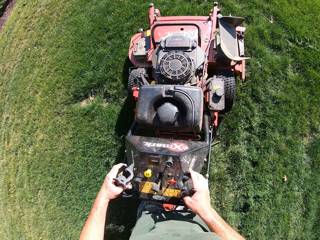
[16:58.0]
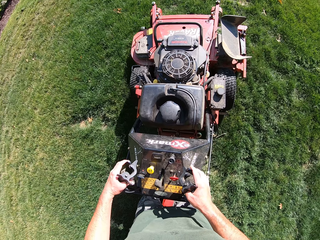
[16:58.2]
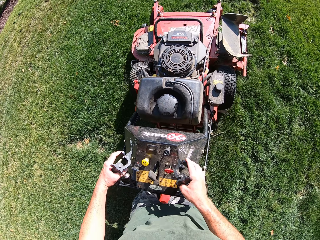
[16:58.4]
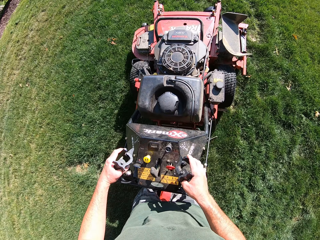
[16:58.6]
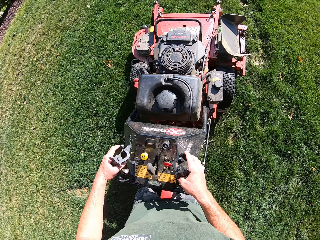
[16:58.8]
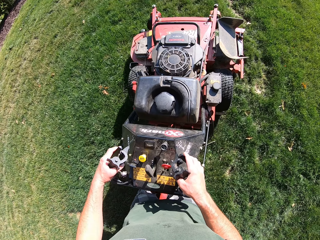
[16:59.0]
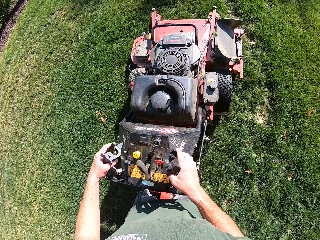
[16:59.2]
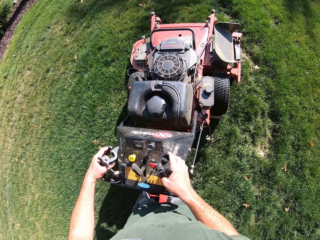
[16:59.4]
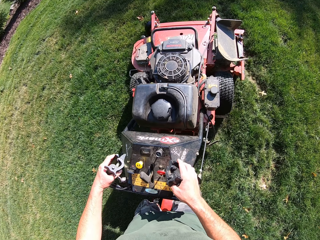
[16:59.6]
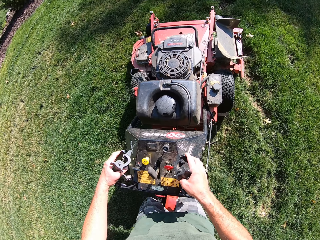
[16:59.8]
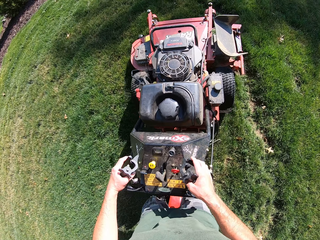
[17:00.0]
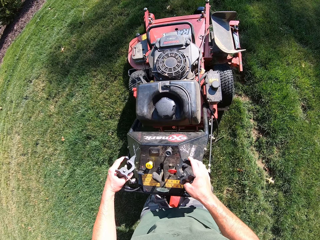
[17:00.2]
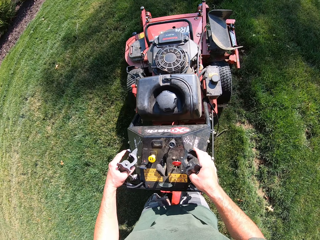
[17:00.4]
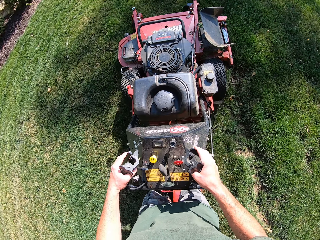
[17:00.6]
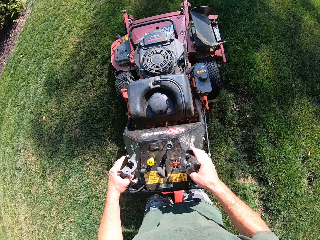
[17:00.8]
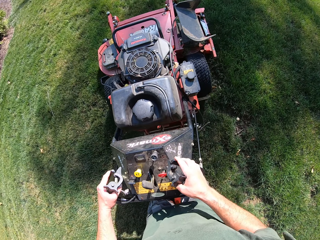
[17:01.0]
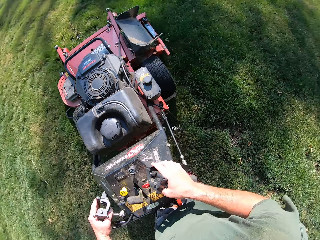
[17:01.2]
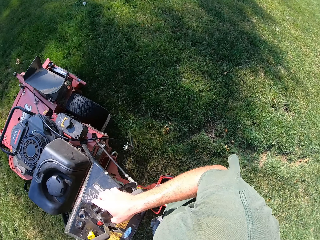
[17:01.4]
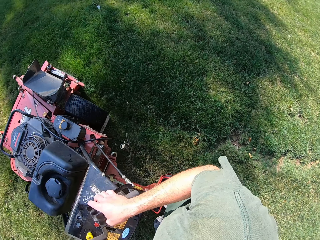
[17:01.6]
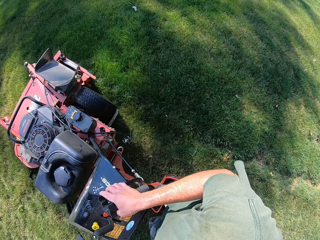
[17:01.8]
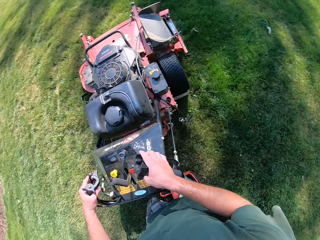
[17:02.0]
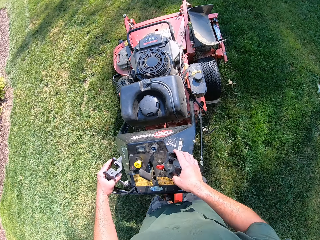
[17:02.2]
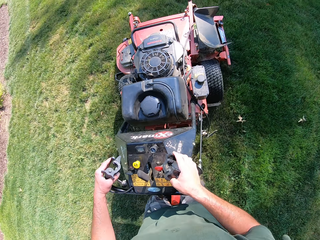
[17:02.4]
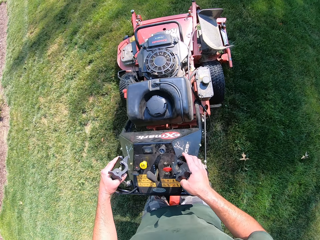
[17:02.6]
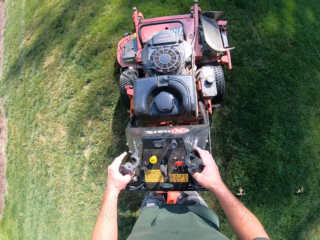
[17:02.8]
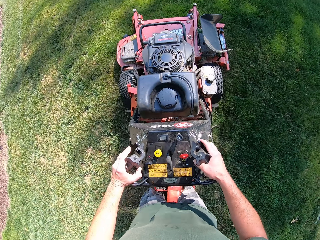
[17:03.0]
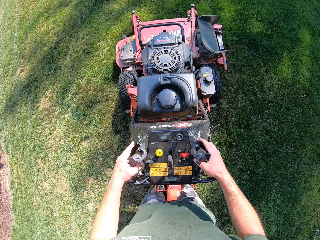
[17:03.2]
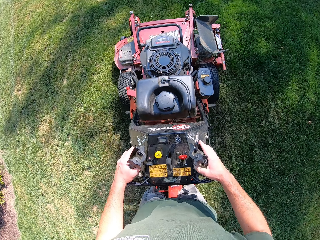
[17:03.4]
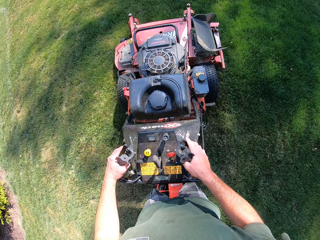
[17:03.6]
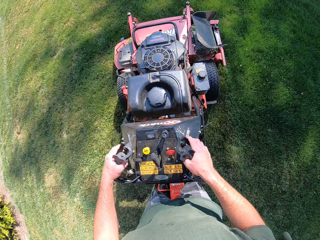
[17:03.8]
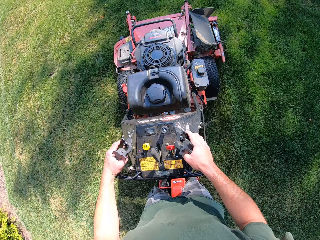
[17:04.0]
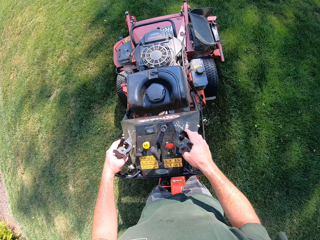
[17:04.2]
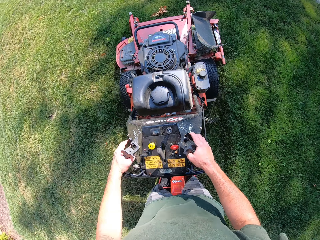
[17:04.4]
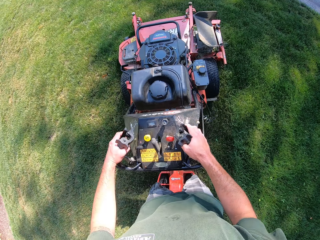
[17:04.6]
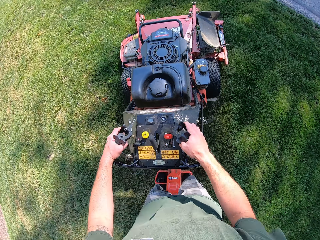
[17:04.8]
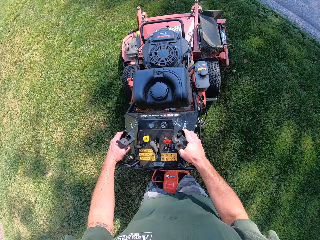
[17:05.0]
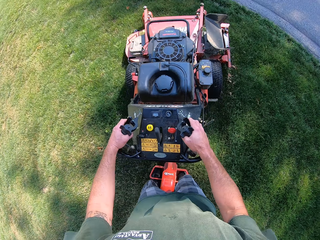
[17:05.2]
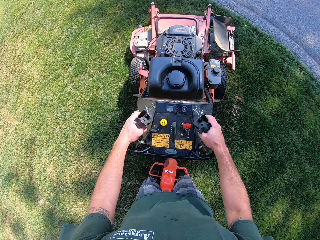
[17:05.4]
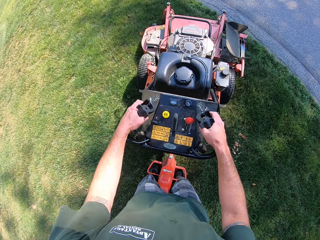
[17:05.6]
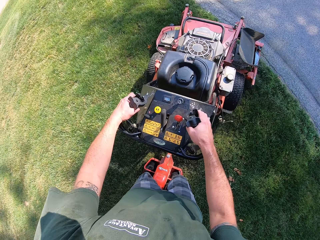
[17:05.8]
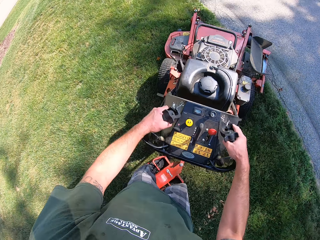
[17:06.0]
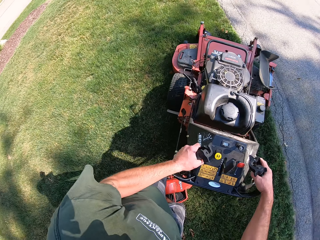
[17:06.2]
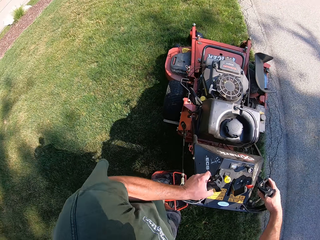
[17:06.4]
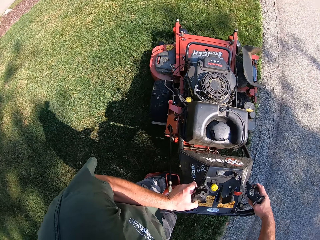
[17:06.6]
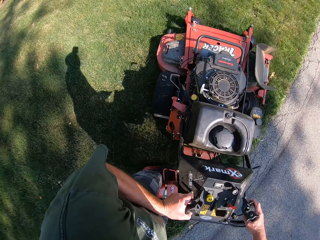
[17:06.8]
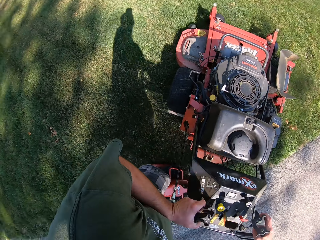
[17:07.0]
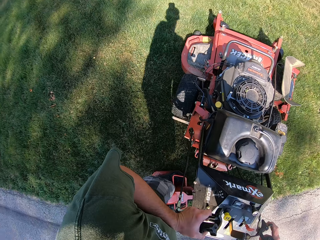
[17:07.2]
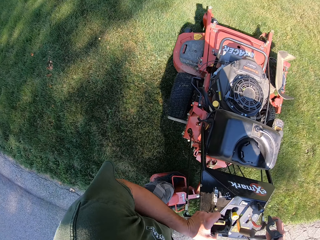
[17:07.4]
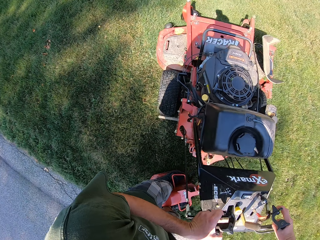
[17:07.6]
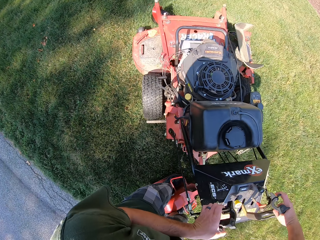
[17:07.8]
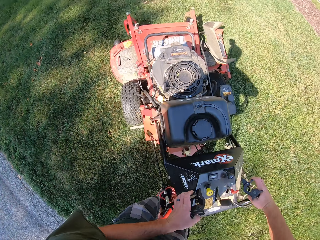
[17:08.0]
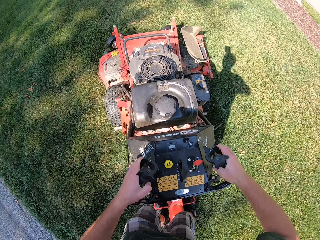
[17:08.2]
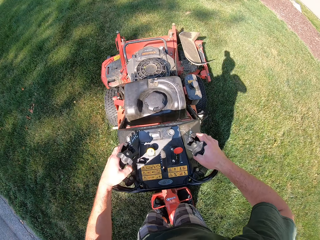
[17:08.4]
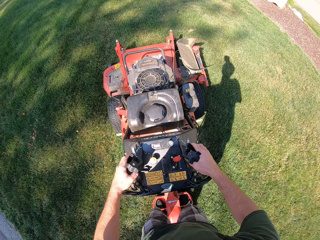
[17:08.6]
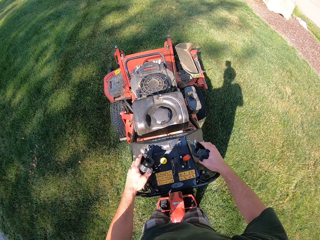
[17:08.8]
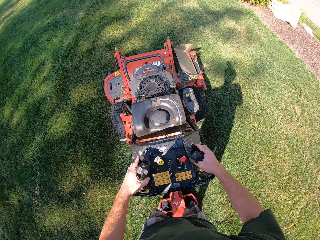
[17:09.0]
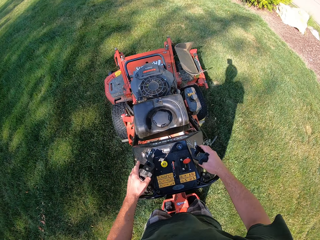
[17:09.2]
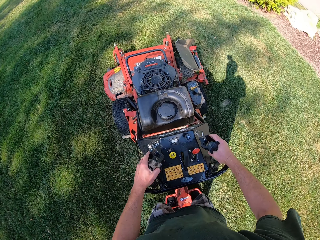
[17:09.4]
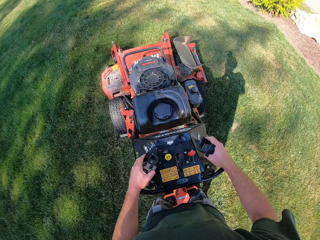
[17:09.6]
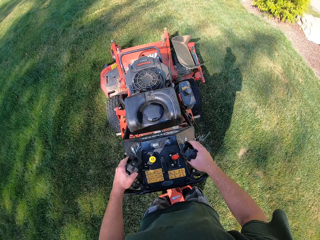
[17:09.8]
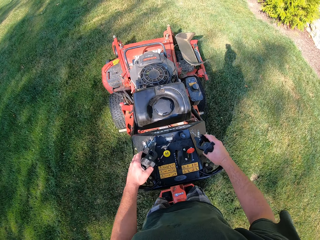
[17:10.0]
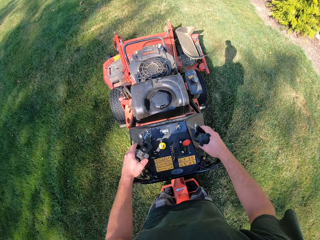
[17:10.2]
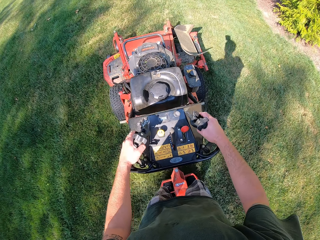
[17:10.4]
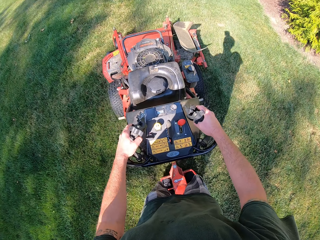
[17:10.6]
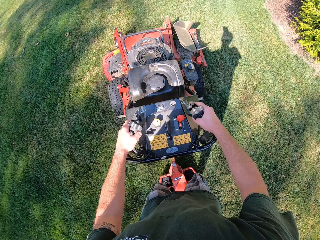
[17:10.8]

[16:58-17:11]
The camera wearer looks around. They cut the grasses with the ride-on lawn mower on the ground. They look around. They cut the grasses with the ride-on lawn mower on the ground. They turn the lawn mower around on the lawn.

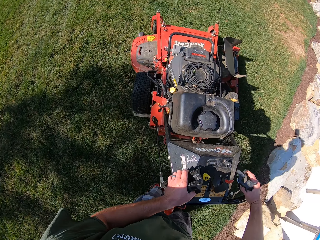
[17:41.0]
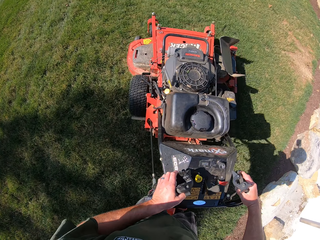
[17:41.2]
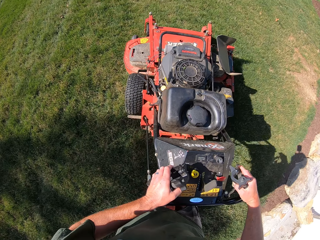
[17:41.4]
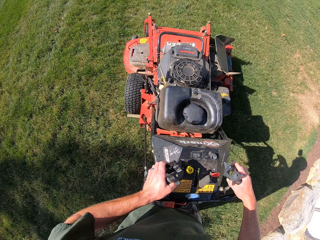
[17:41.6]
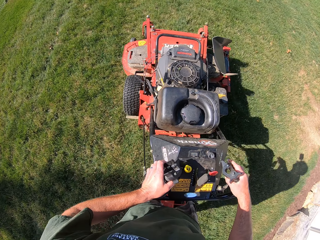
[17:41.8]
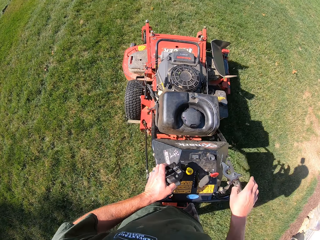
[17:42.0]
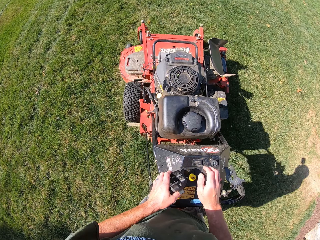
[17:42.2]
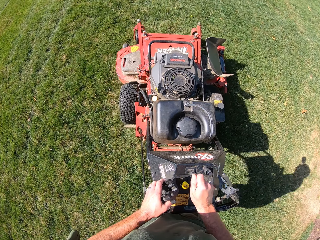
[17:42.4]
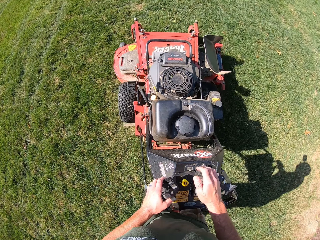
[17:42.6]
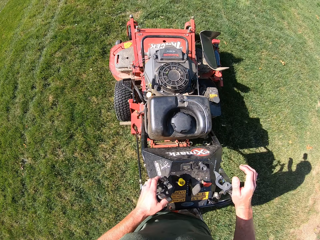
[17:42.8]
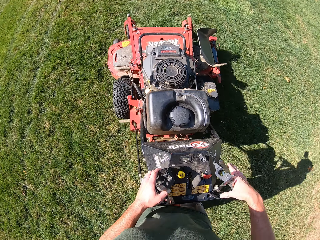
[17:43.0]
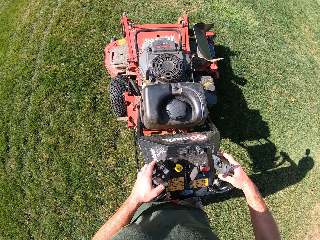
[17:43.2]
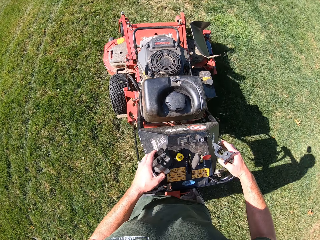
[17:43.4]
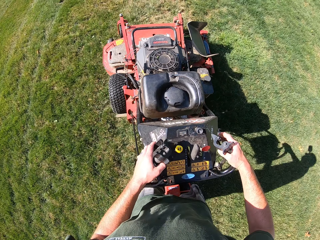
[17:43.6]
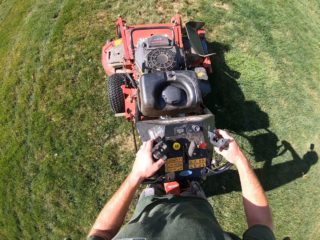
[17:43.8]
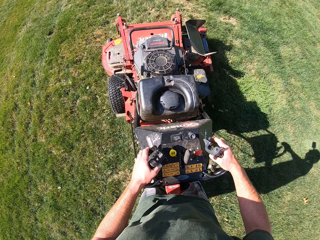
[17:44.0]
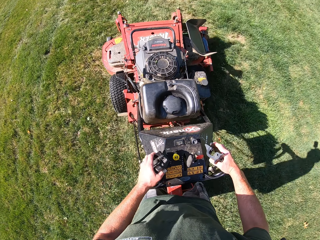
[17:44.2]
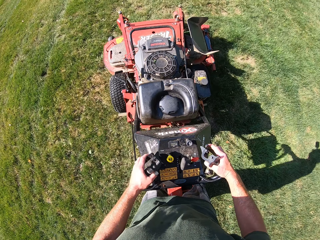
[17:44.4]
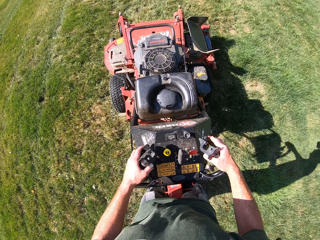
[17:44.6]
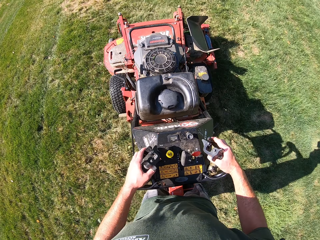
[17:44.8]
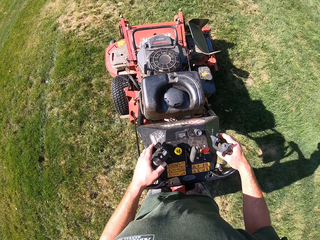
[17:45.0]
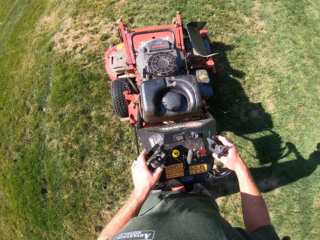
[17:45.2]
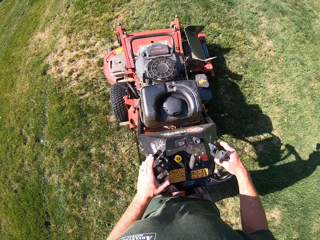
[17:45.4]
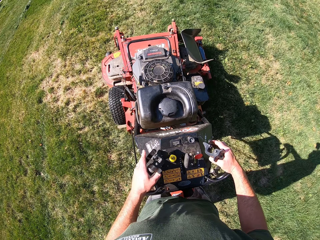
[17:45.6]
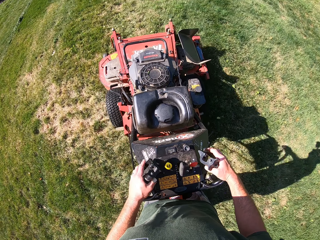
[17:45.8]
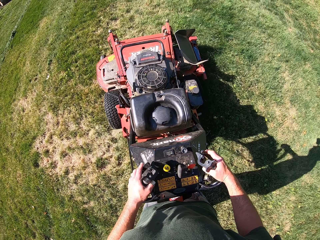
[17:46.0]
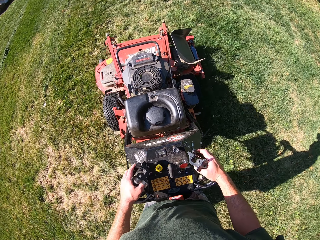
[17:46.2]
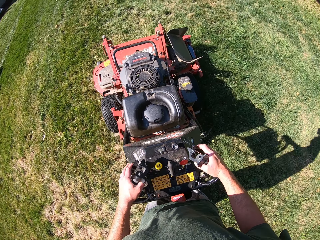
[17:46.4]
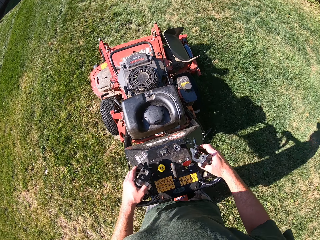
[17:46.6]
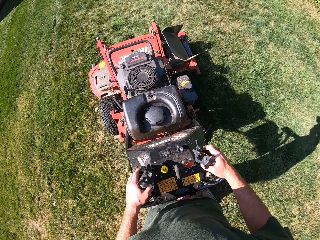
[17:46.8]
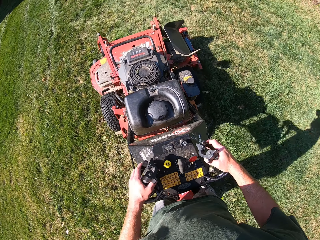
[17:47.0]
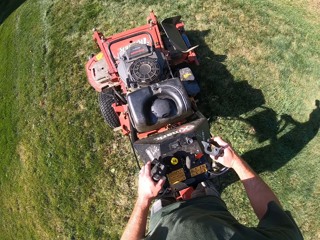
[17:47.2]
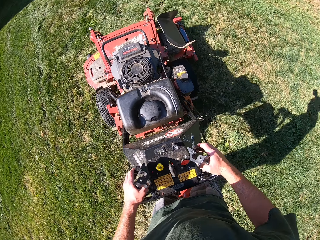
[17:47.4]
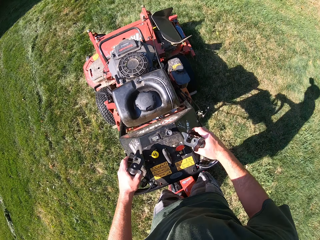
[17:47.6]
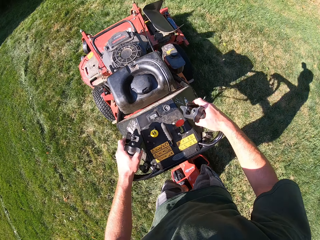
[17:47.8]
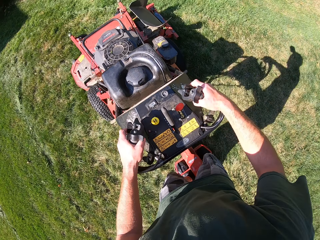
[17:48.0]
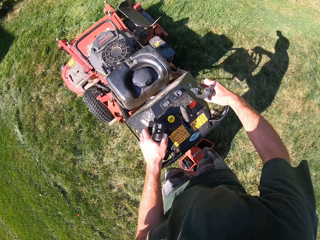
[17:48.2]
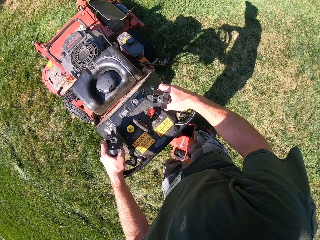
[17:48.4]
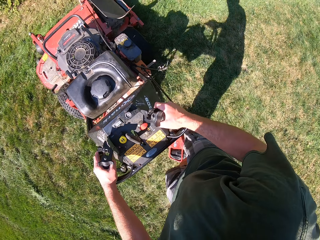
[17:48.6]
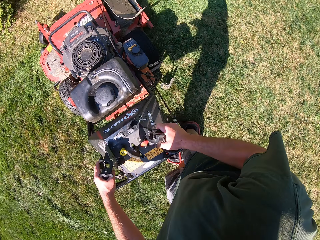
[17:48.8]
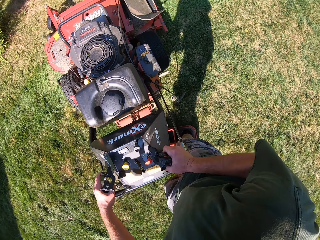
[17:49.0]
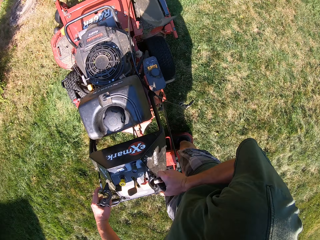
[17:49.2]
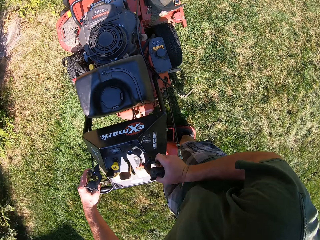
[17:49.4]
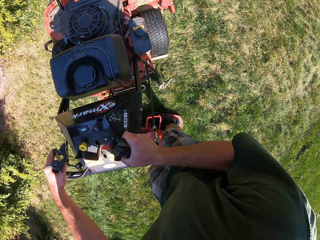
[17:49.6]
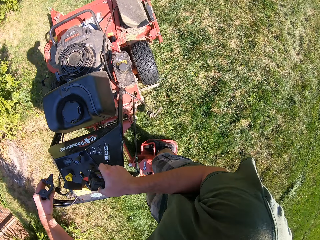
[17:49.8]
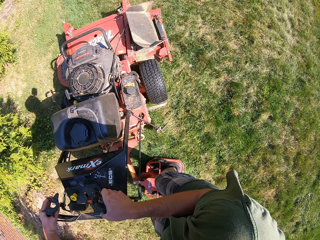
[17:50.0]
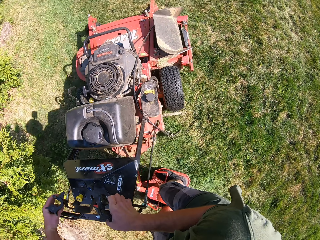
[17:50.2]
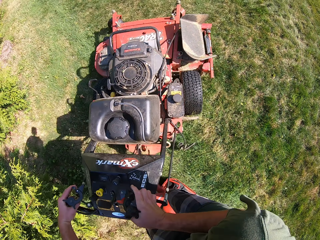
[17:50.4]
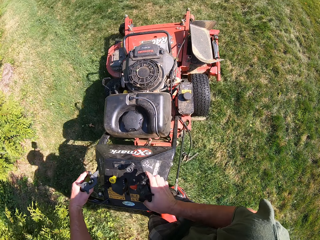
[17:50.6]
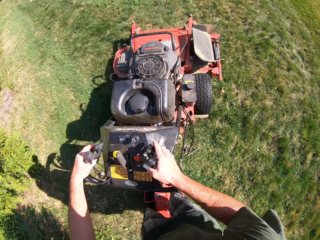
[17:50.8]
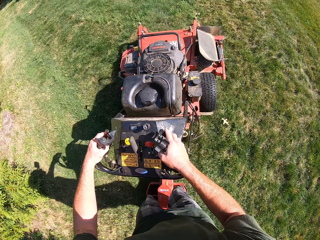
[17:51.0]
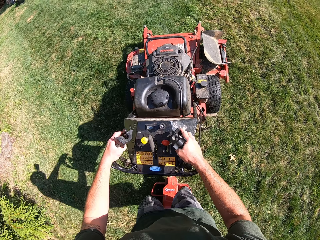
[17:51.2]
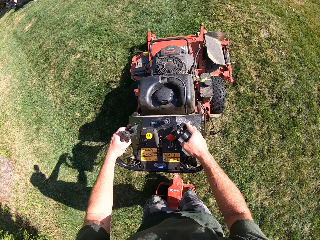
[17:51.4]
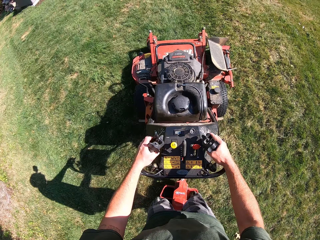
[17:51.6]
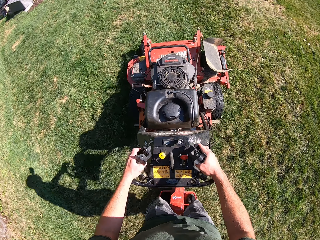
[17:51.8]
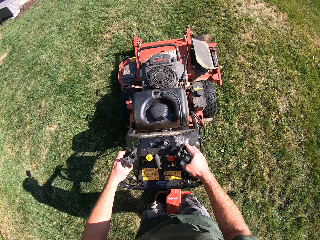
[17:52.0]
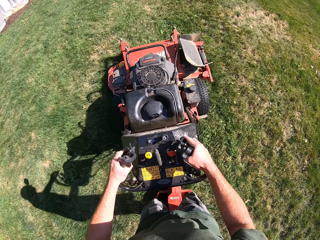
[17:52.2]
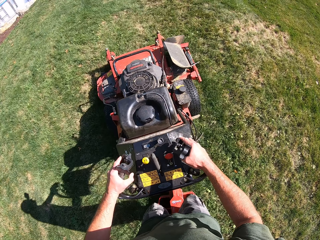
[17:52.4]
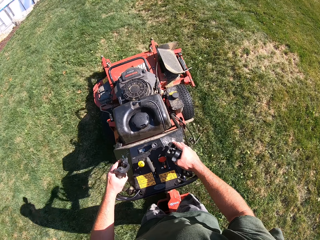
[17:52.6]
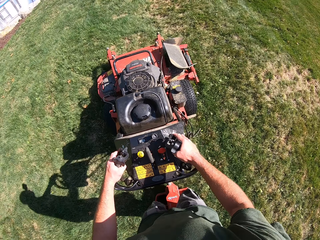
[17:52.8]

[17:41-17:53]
The camera wearer adjusts the gear of the lawn mower with his right hand. He cuts the grasses with the ride-on lawn mower on the ground. He holds the steering handle of the lawn mower with his right hand. He turns the lawn mower around on the lawn.
